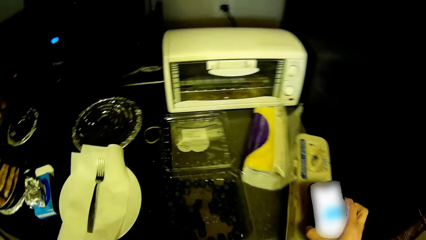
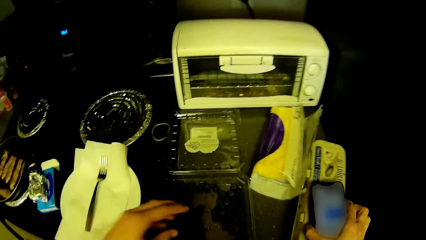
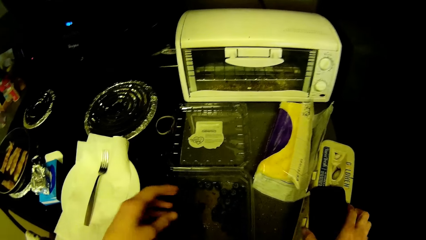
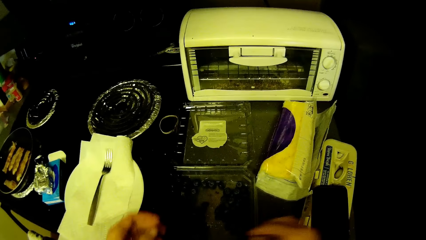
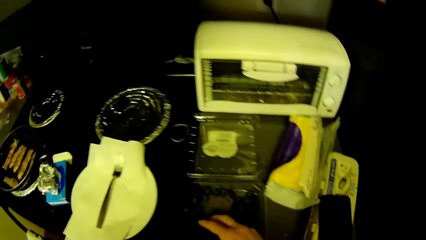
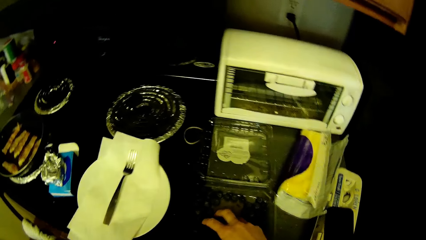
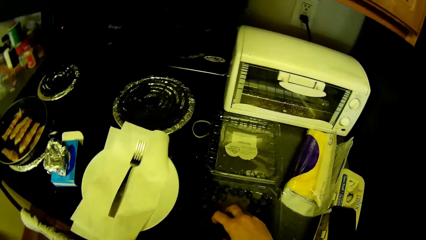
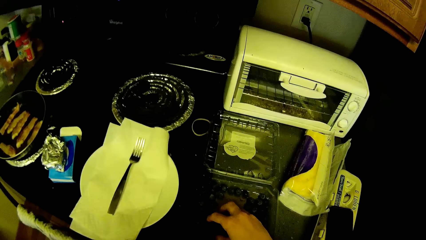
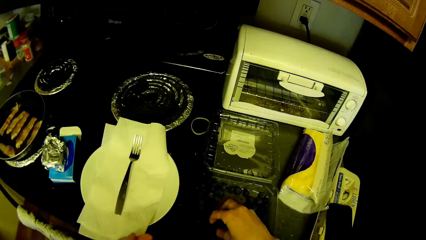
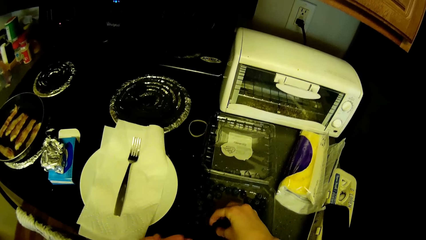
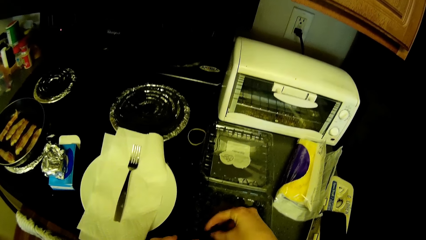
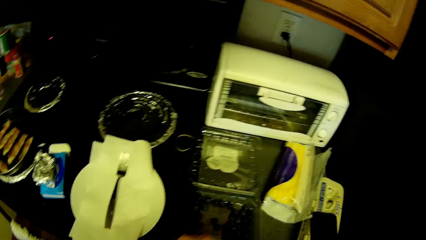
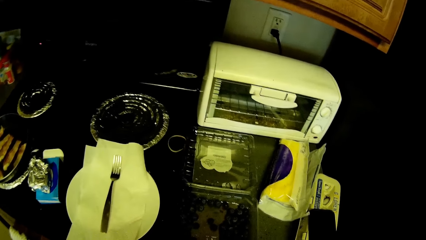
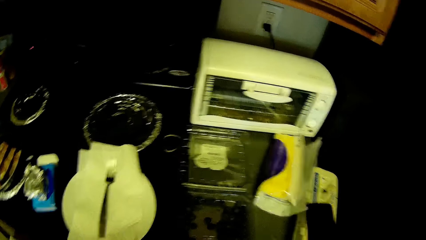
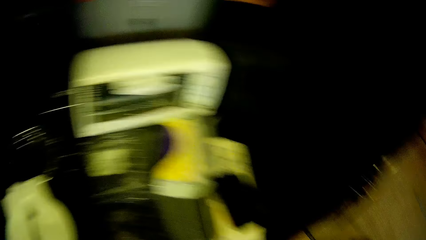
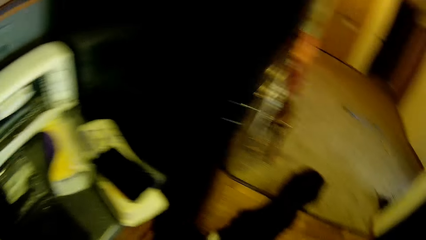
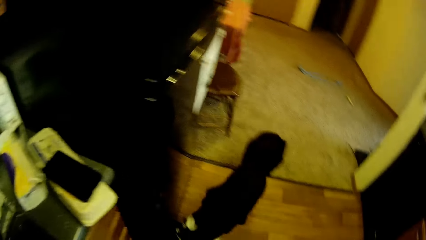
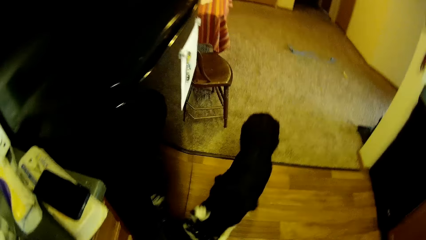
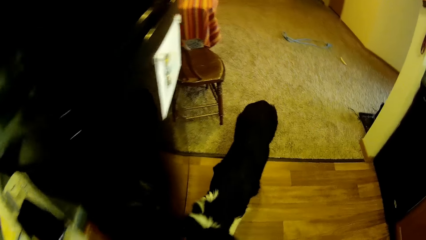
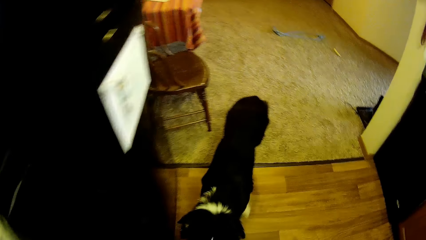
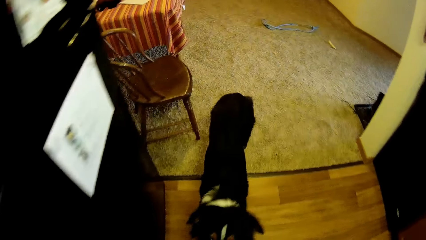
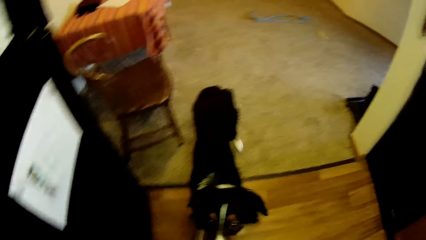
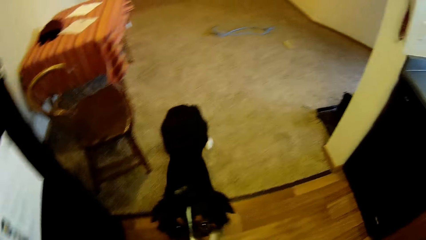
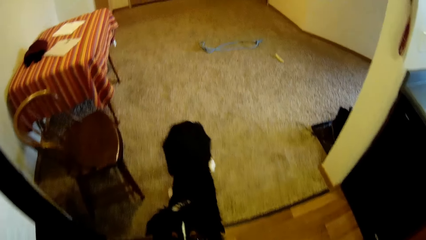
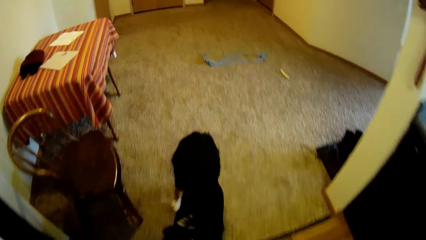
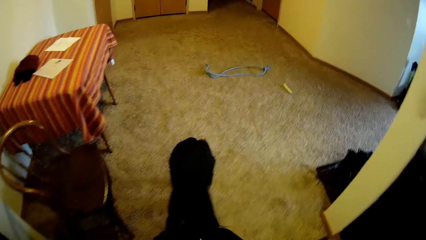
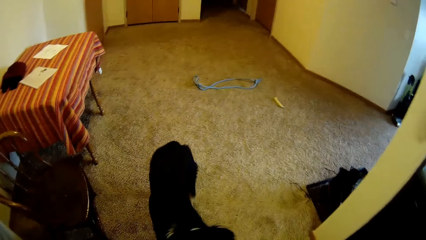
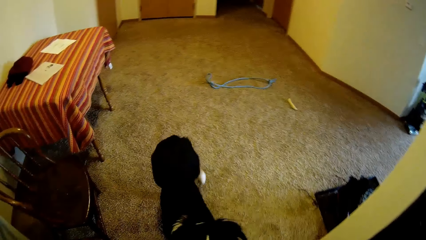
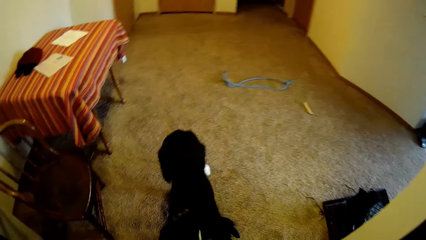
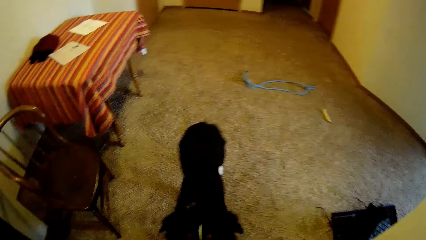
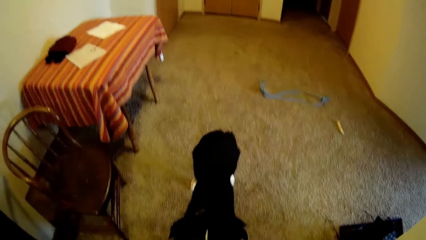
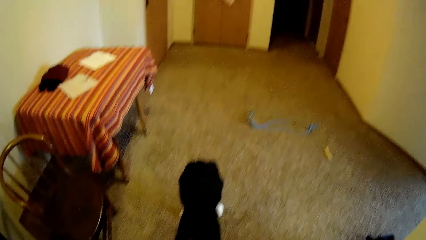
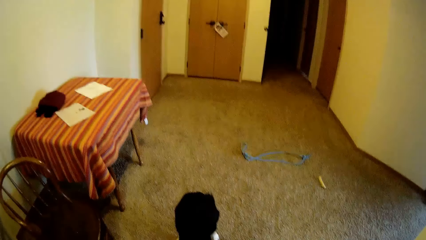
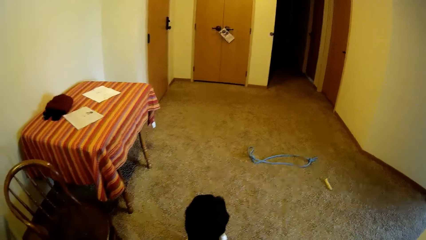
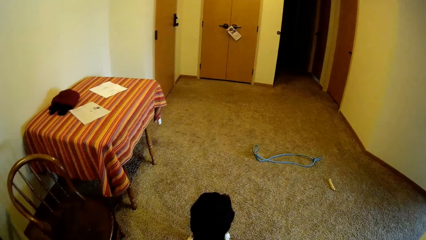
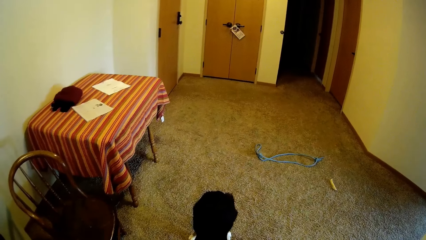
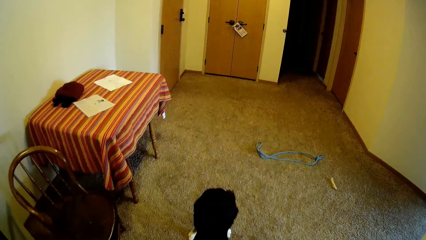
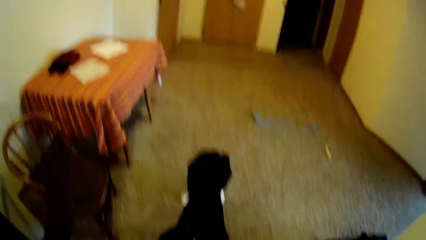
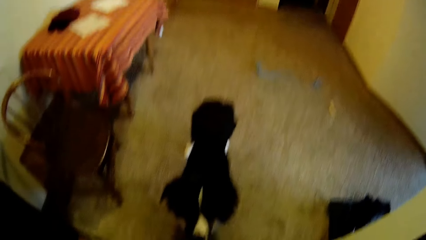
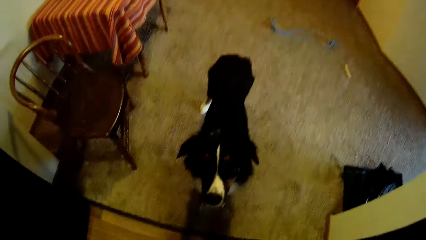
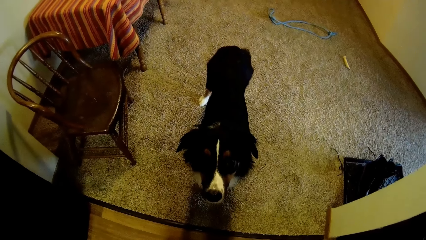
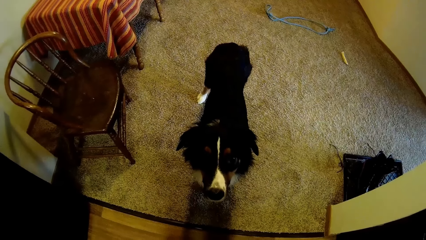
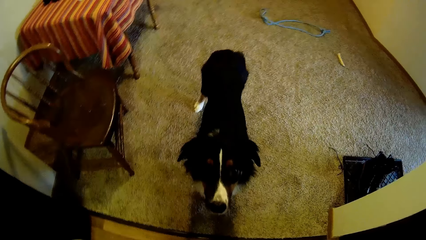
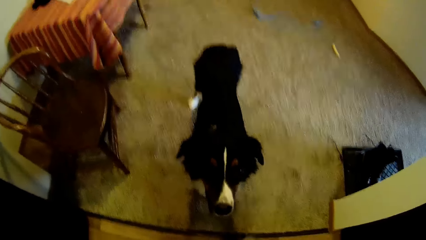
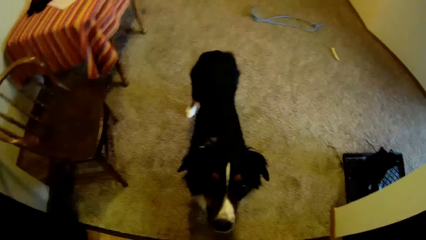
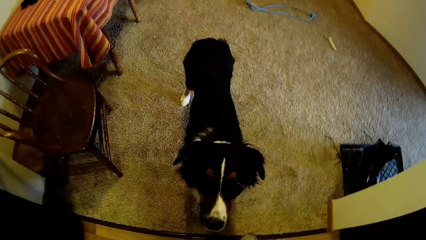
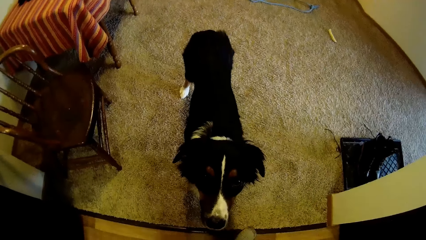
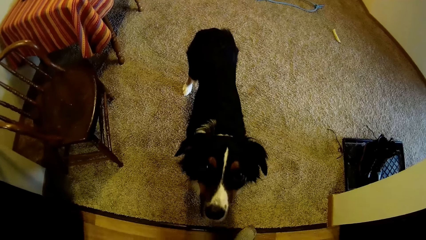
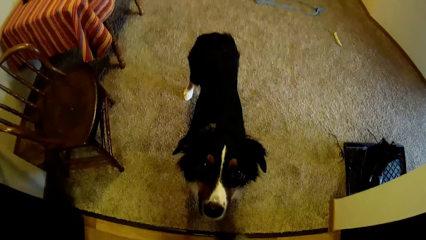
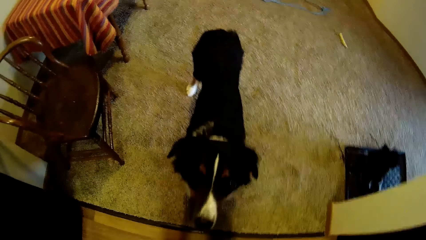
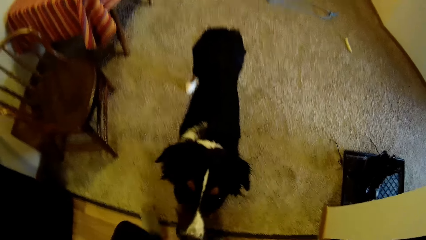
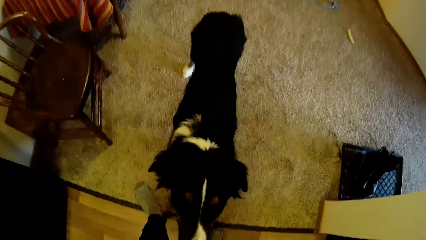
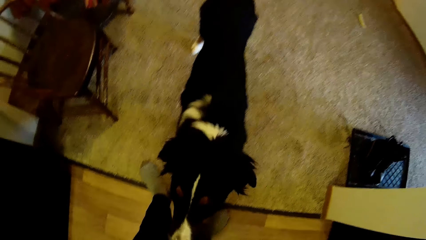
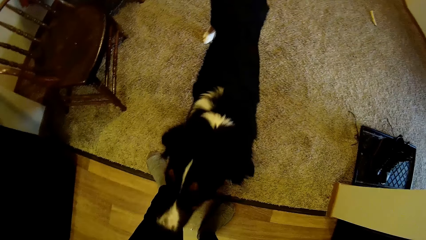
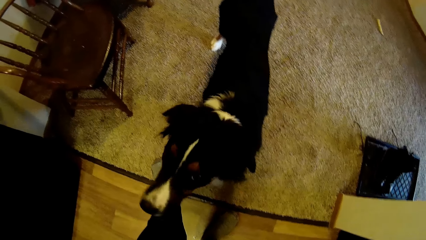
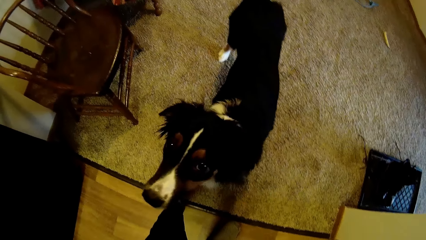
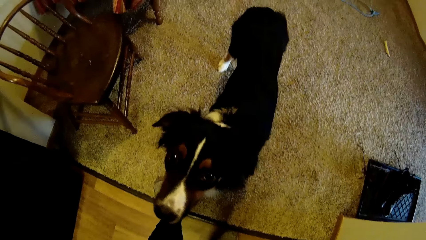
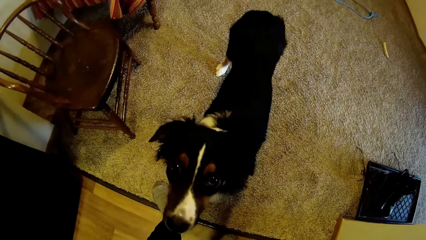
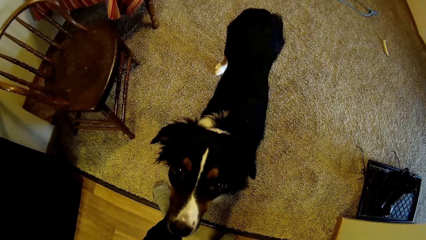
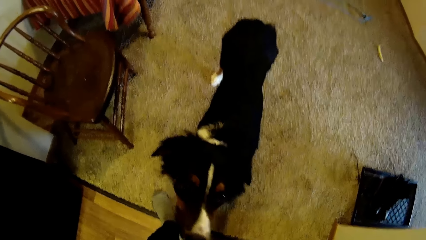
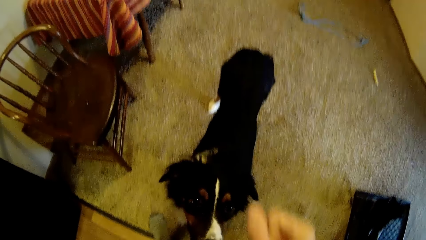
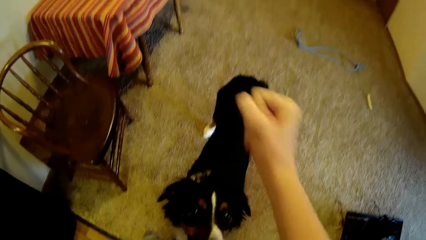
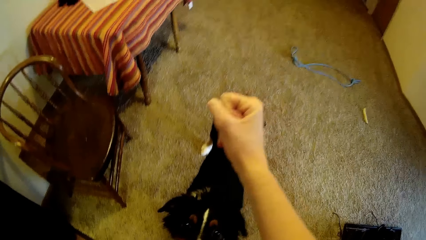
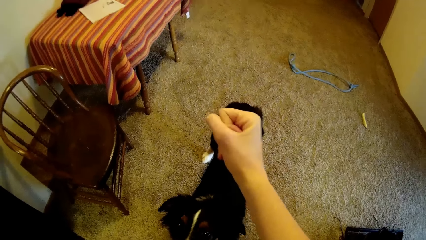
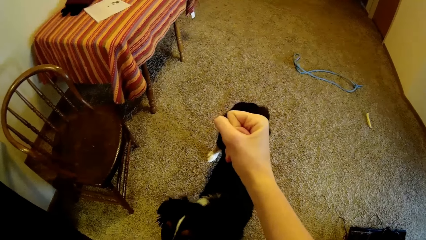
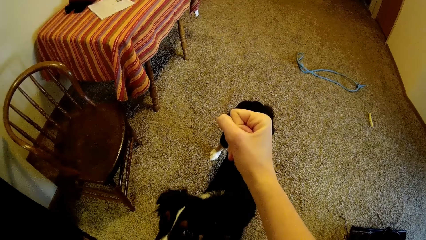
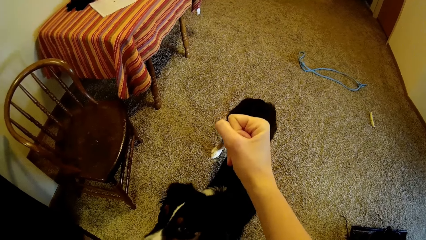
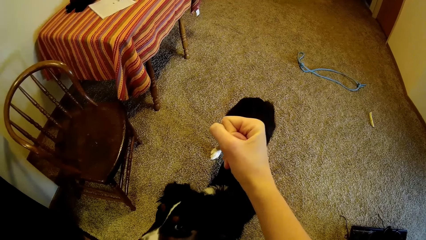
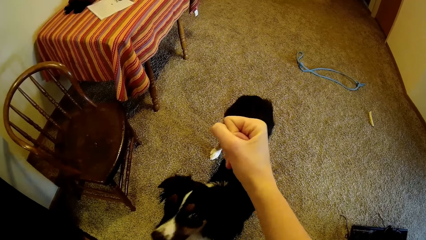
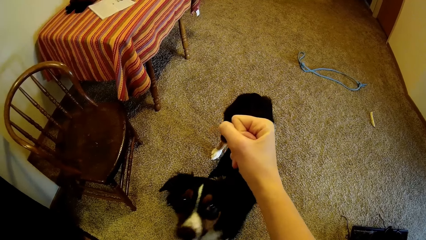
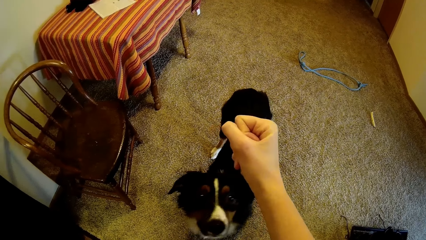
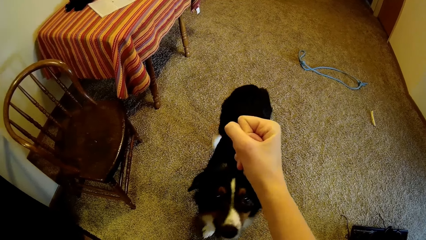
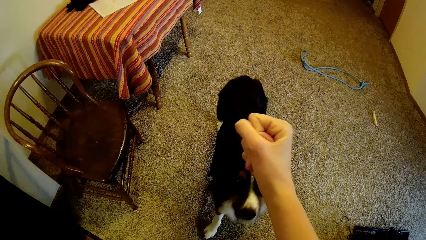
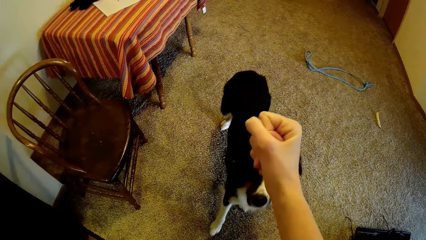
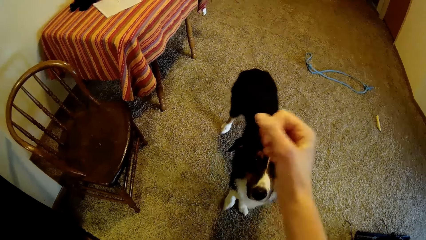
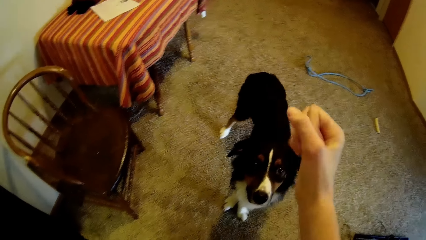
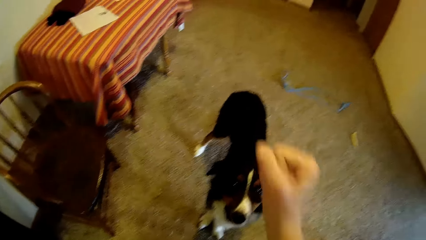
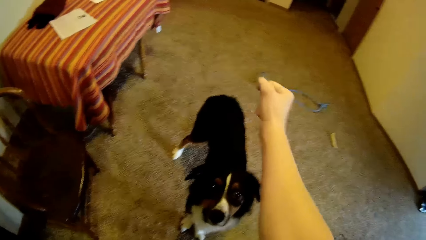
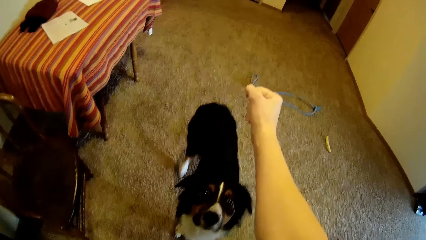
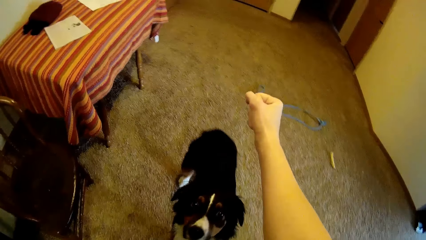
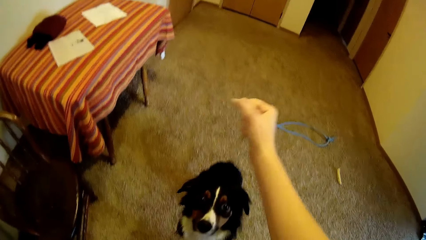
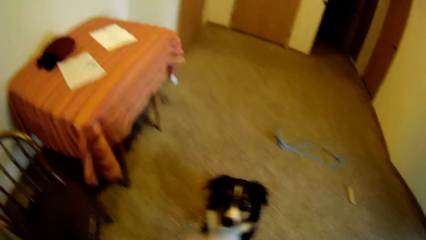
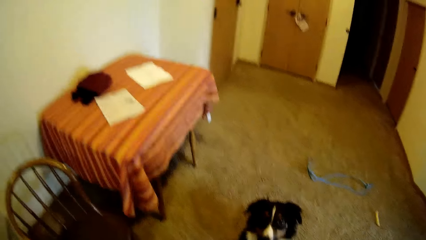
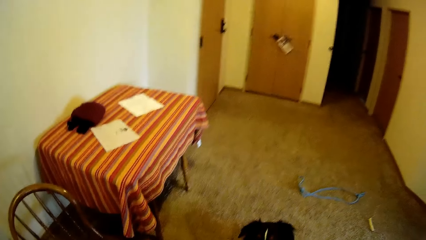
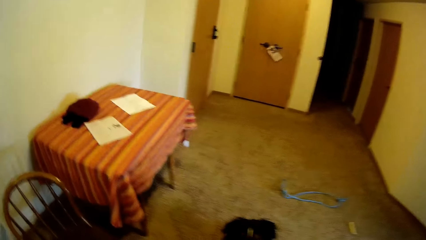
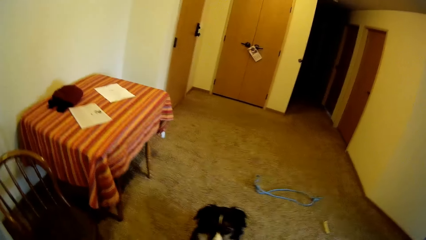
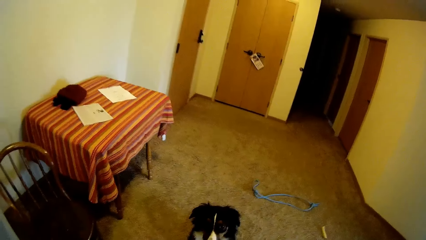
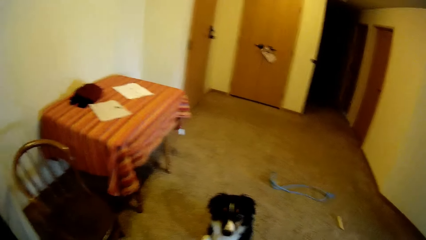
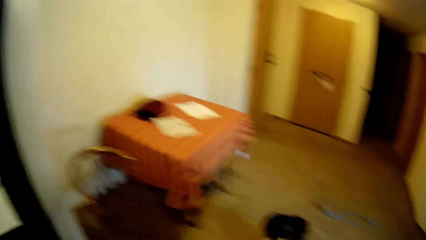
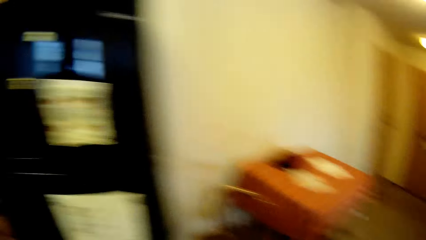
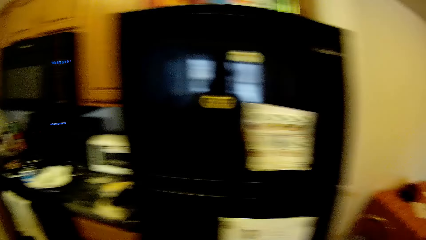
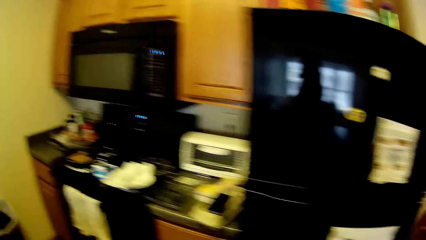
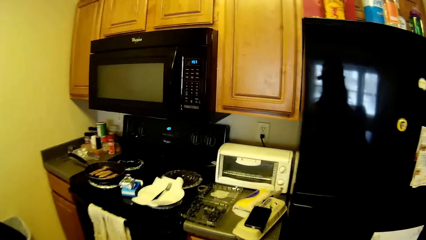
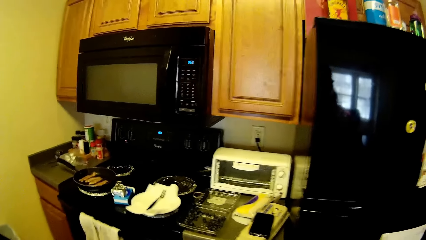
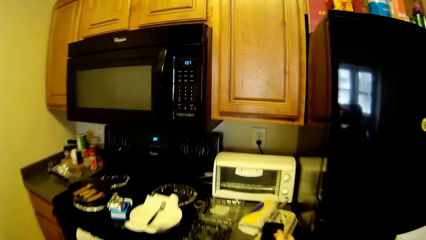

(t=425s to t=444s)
The camera wearer drops the phone on the pack of eggs on the table with his right hand. He picks the dog treats from the plate on the table with his right hand. He moves towards the dog. He stretches his right hand. He folds his right hand. He moves the camera around.
